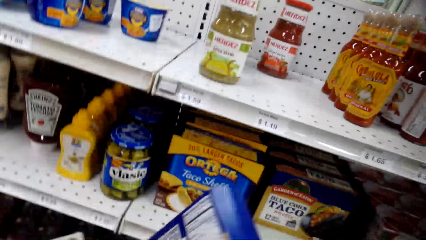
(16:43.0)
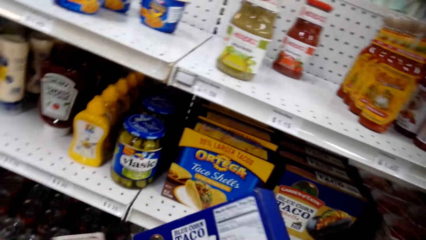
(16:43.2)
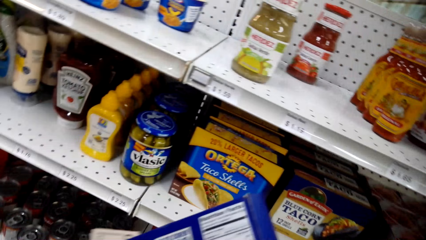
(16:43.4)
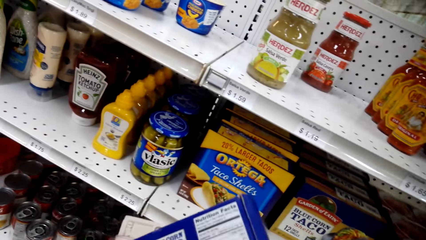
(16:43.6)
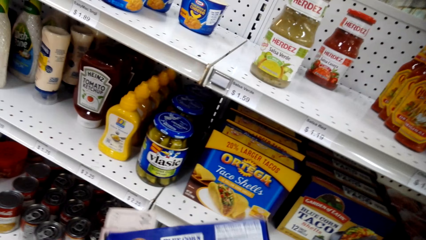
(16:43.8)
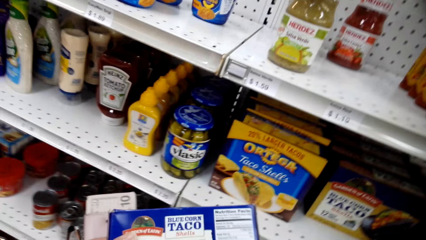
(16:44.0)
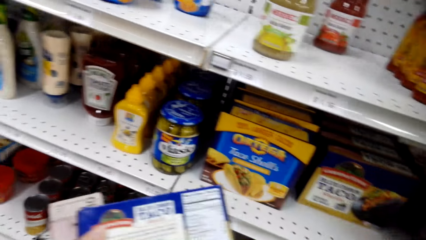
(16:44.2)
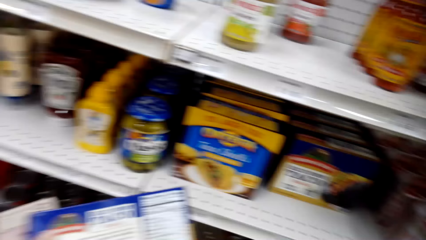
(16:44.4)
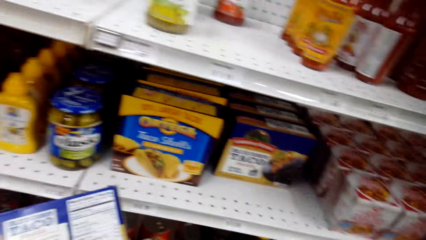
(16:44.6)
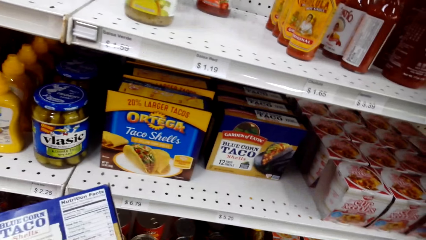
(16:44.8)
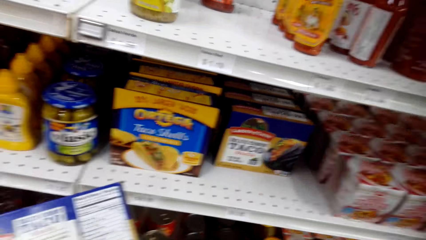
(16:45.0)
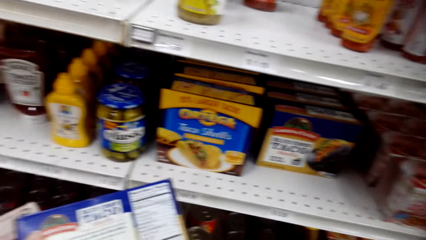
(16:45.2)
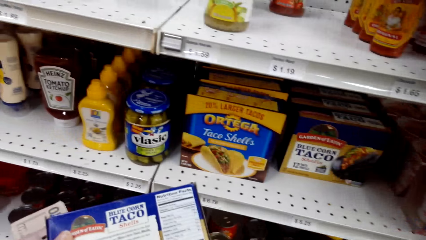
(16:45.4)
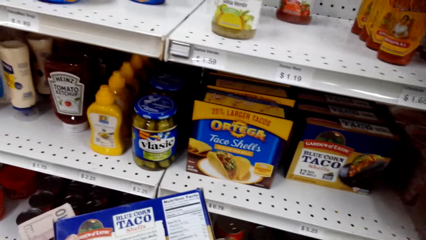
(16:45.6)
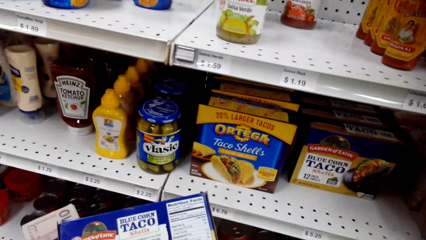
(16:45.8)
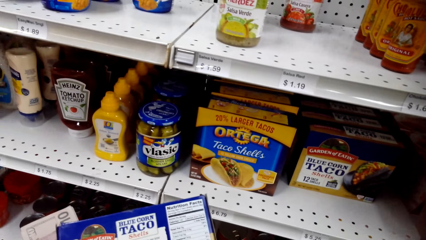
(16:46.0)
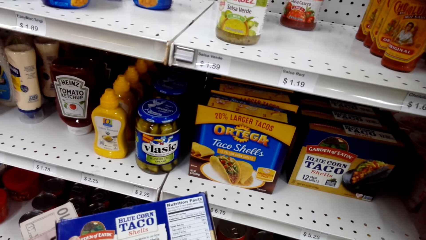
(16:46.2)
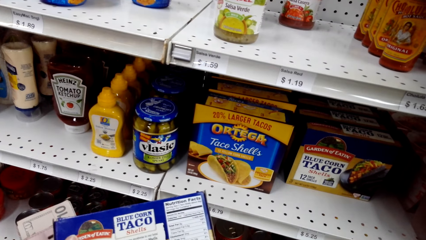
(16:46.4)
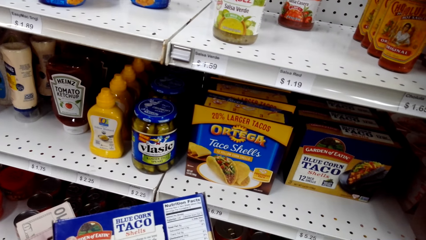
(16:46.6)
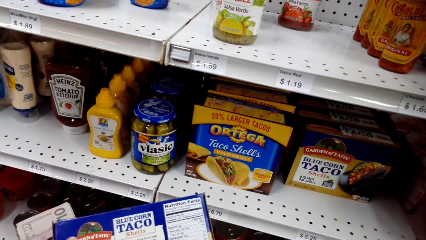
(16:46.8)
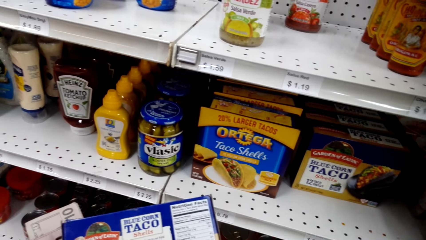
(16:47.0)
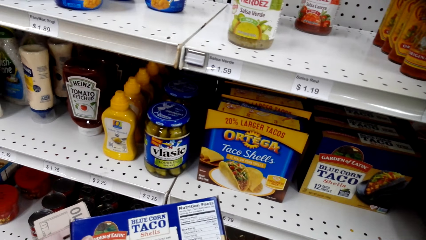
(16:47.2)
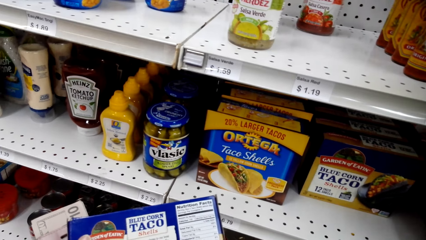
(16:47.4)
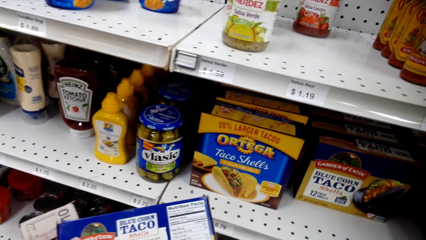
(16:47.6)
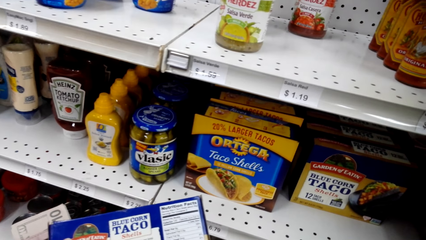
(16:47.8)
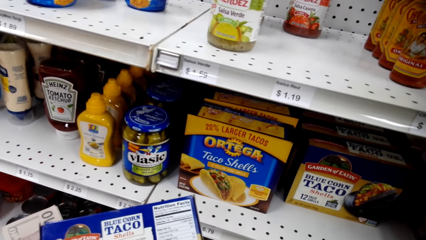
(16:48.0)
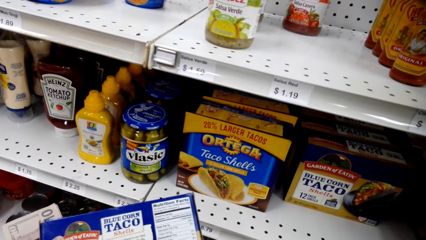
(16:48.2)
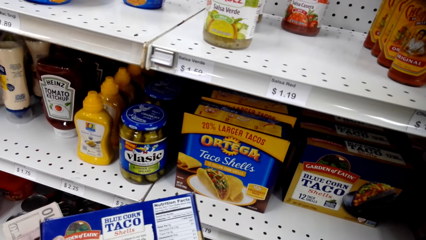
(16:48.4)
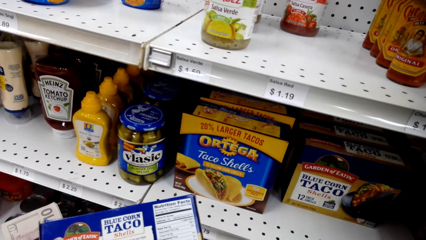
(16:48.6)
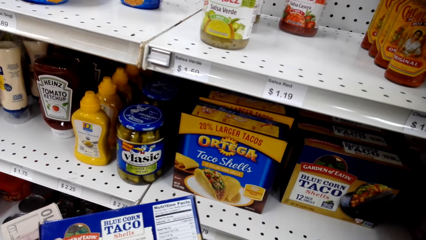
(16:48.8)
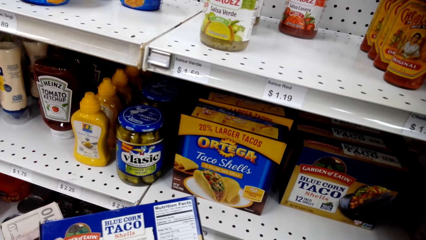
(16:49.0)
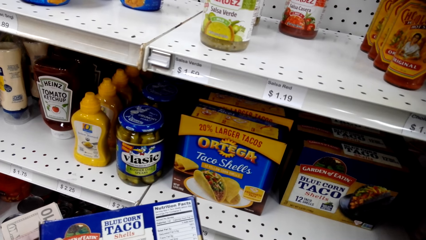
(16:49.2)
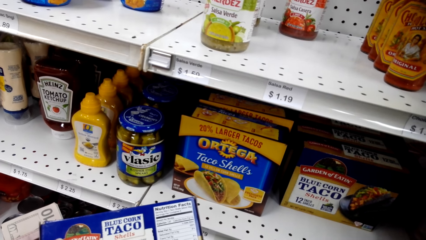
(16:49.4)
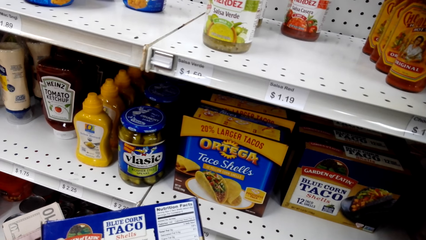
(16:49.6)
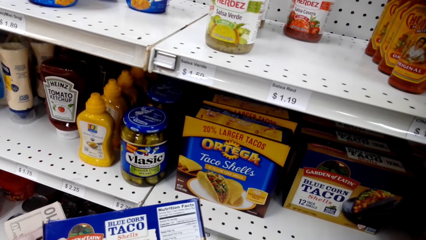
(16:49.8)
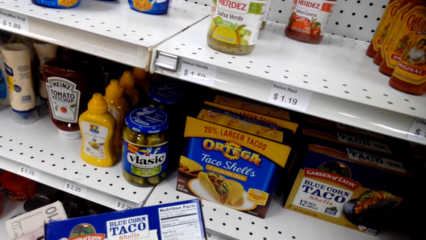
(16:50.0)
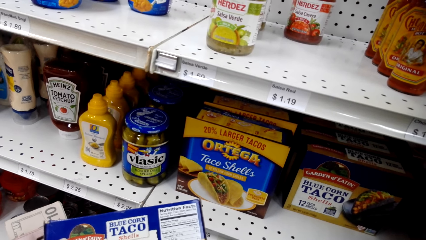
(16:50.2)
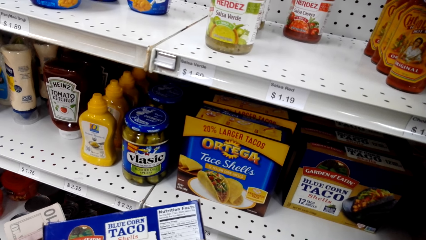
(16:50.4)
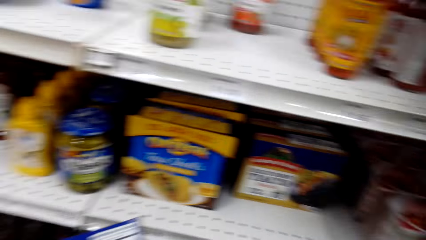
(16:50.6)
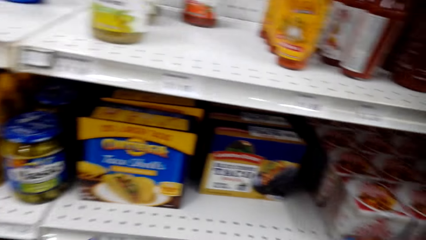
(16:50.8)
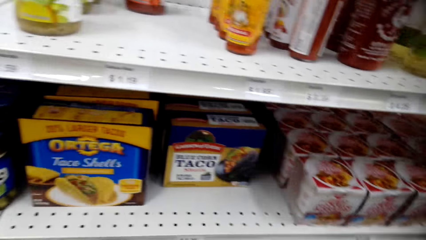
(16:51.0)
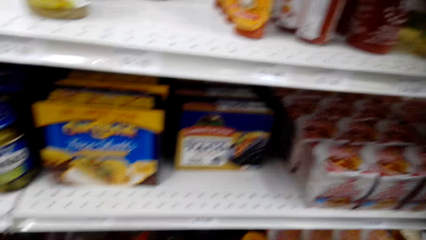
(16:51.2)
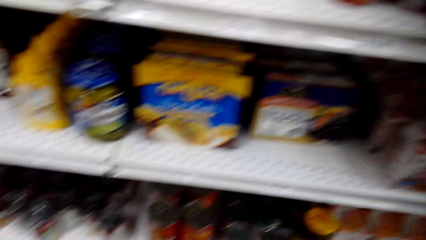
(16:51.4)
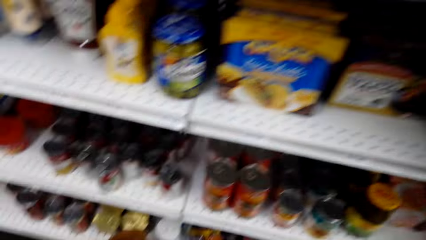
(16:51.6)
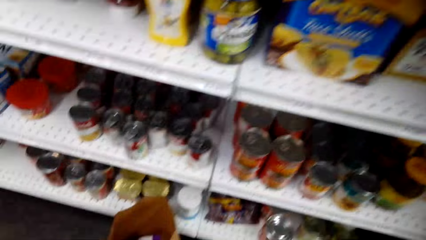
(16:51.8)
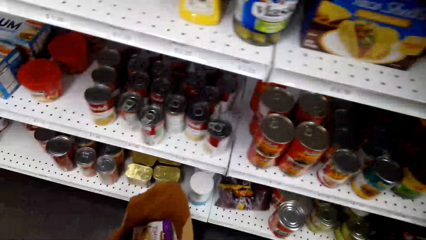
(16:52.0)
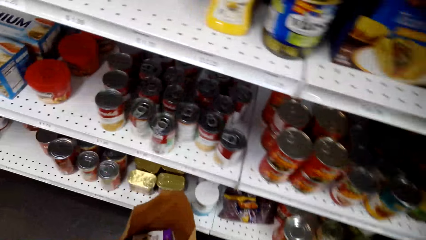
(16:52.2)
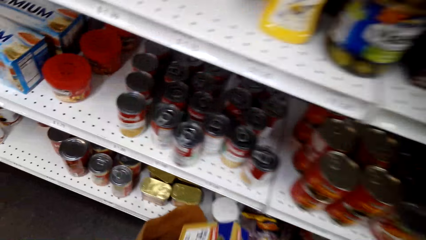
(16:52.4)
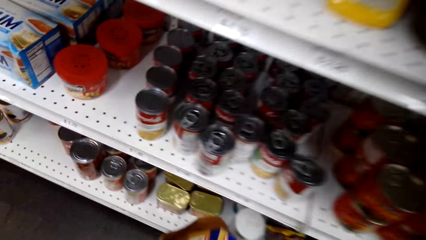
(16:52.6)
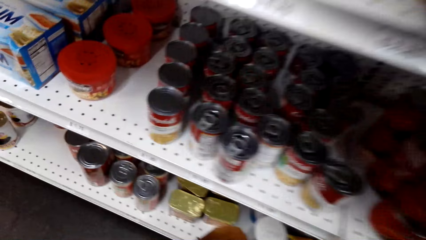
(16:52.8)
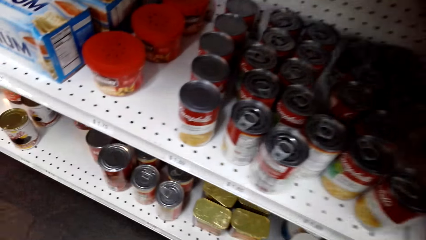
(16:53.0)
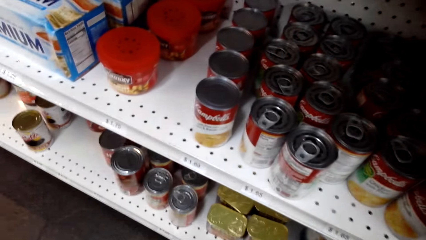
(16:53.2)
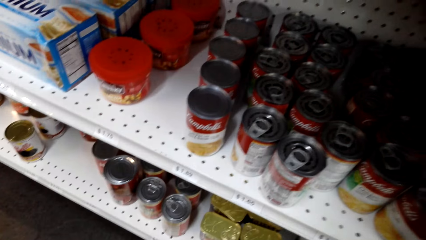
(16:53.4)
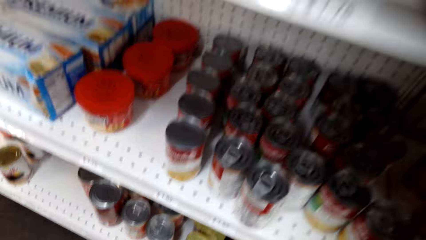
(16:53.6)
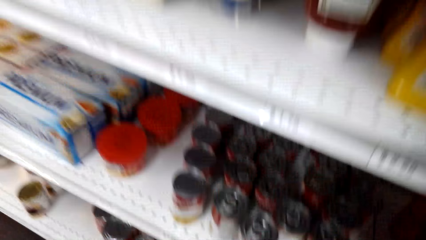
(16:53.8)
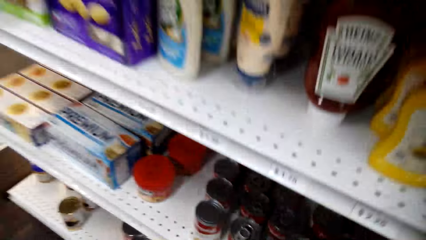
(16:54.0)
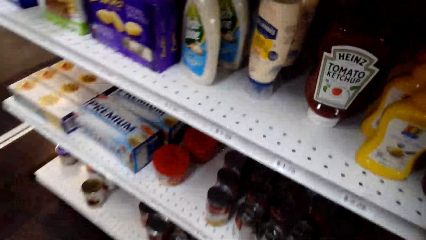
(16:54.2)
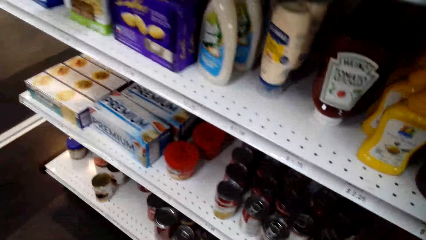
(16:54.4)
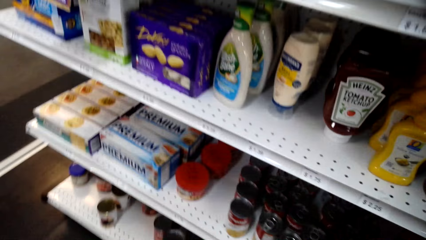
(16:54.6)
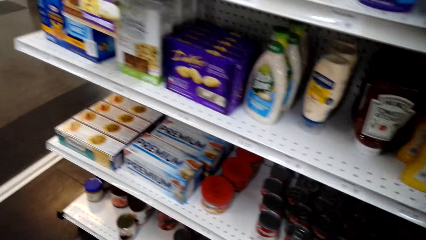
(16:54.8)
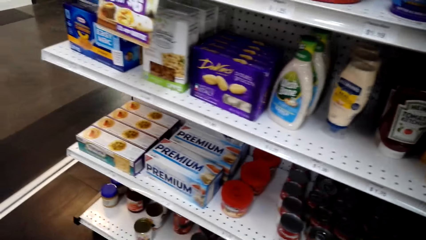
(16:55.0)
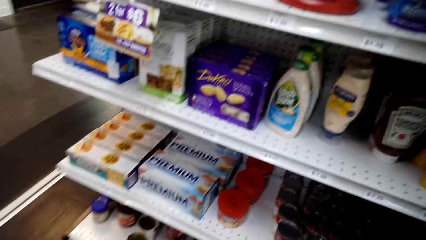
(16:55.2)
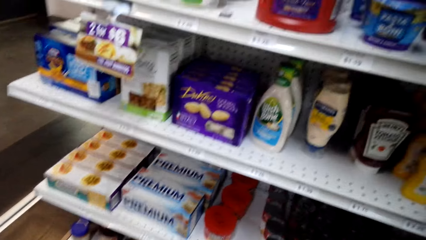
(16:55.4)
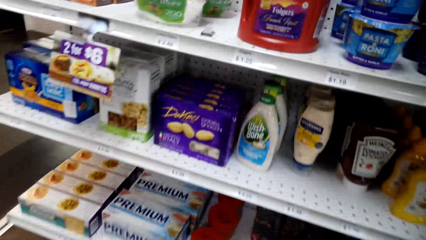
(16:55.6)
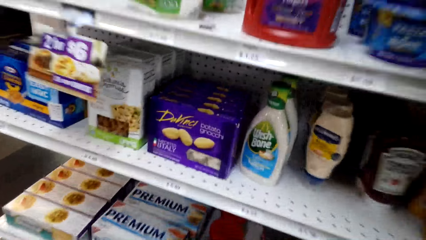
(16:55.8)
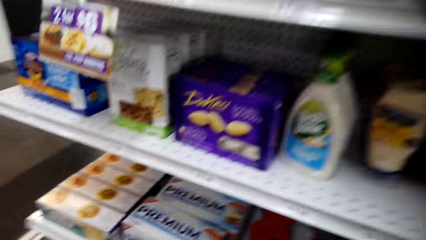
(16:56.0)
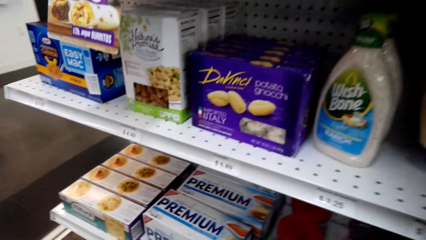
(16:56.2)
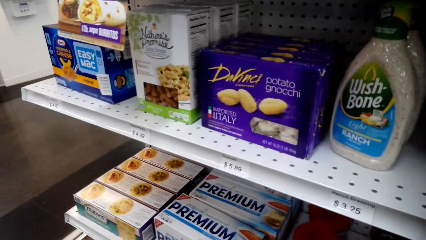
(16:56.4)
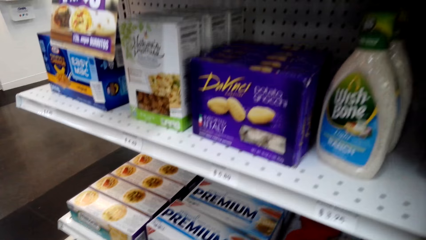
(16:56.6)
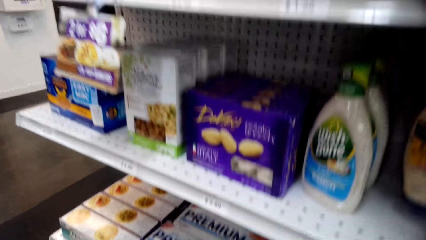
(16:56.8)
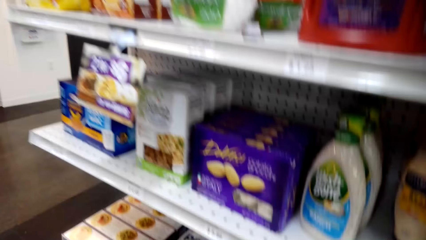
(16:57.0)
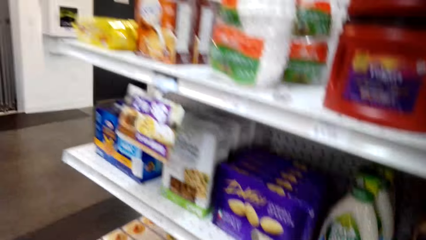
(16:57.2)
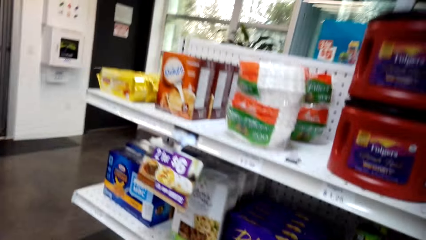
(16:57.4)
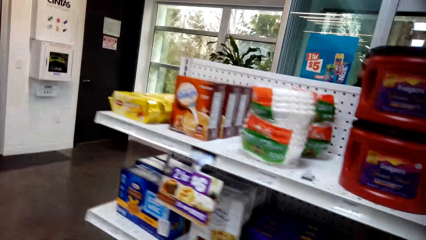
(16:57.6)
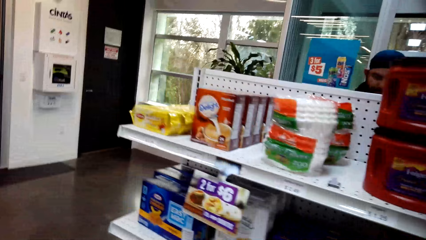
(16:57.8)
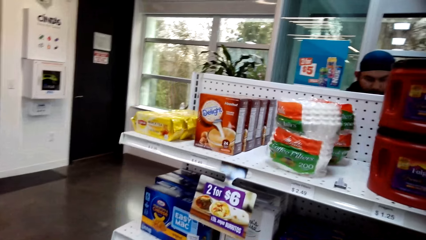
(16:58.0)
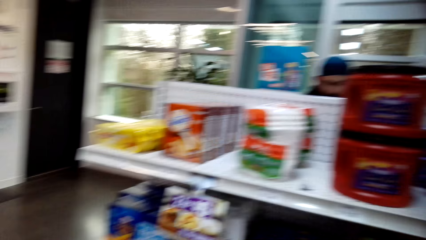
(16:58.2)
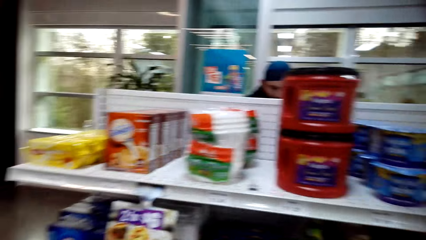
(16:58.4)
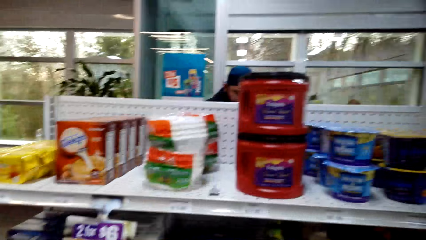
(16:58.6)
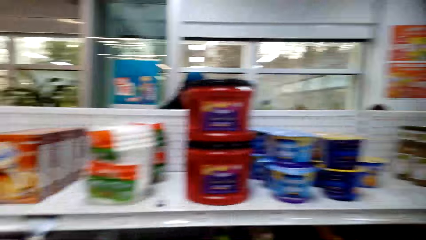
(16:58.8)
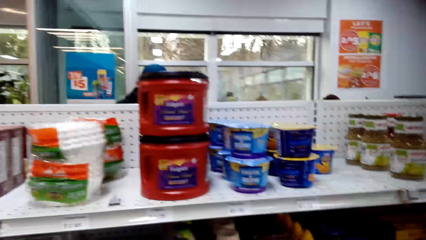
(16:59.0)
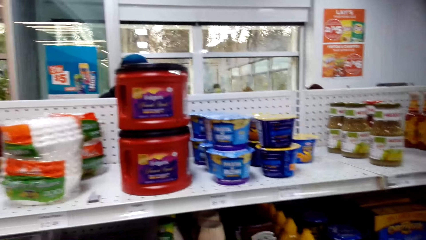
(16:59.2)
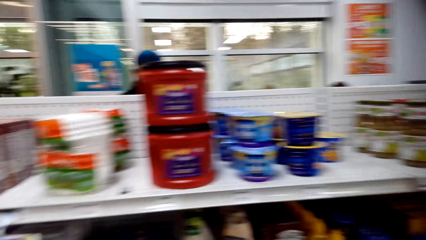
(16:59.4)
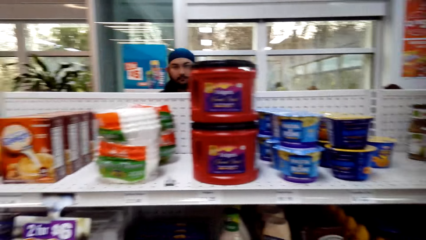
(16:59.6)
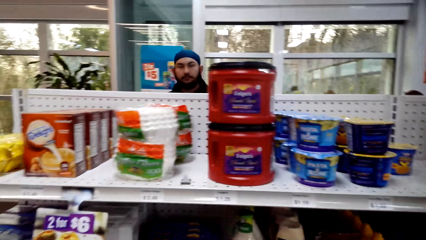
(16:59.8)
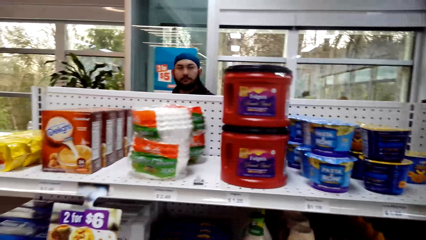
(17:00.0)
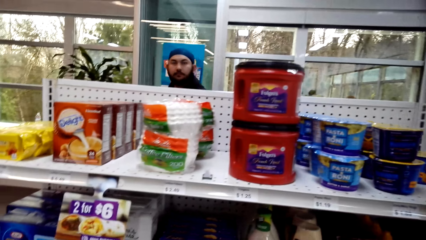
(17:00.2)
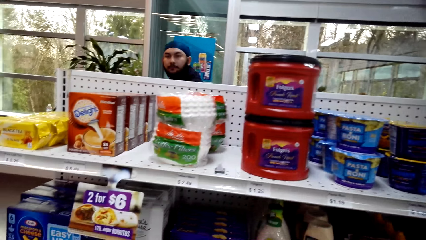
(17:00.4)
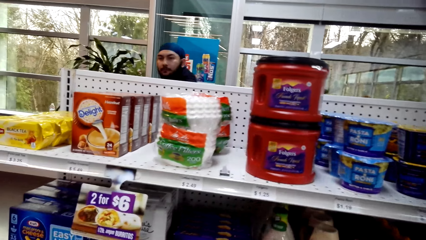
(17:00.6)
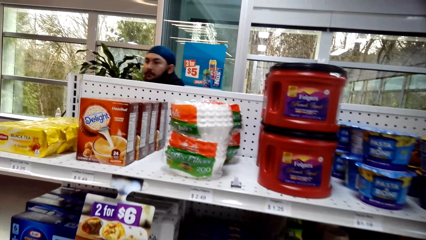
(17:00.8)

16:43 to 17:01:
The camera wearer reads through the packet of taco shells. They put the packet of taco shells in the khaki bag. They look around the shelves.
